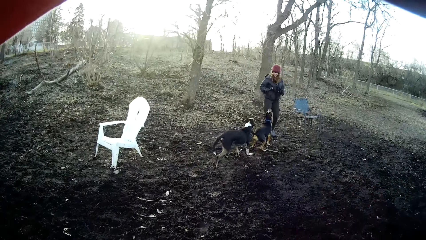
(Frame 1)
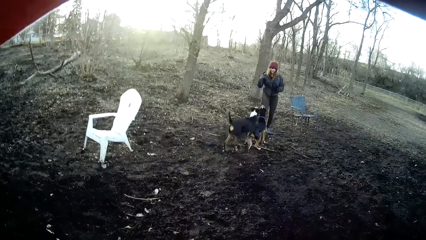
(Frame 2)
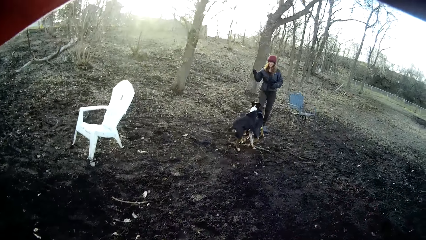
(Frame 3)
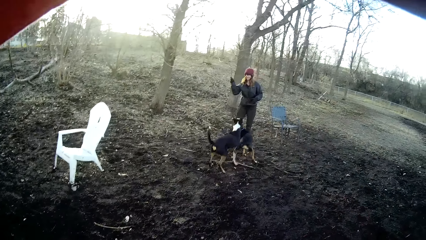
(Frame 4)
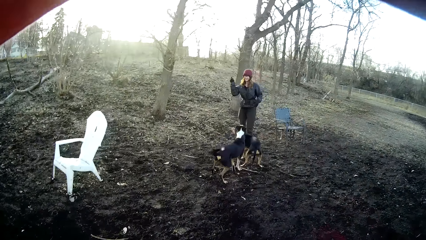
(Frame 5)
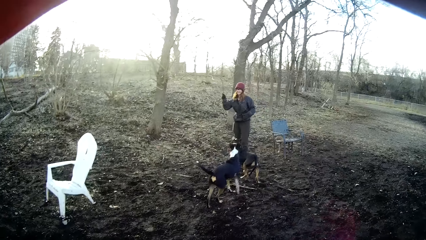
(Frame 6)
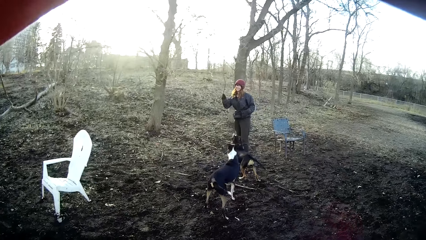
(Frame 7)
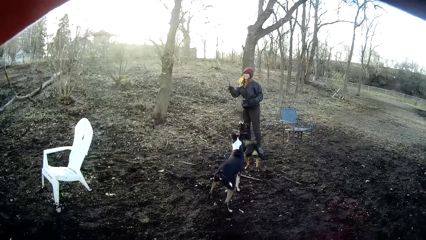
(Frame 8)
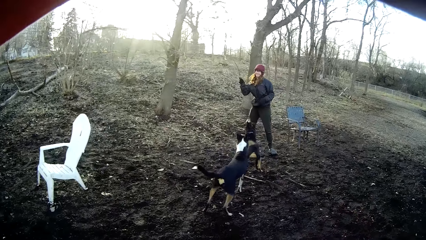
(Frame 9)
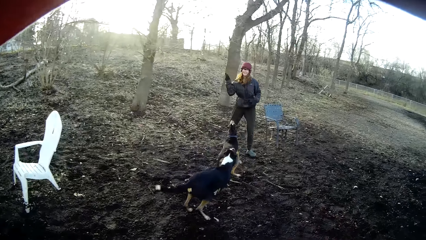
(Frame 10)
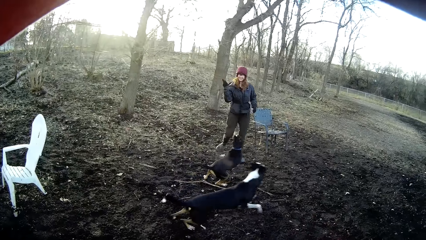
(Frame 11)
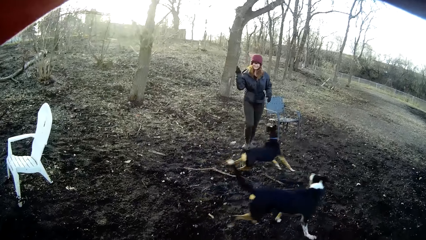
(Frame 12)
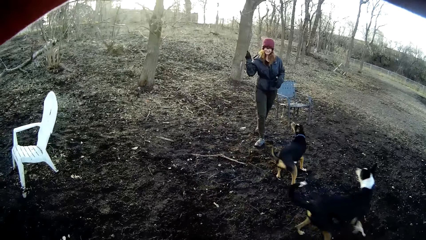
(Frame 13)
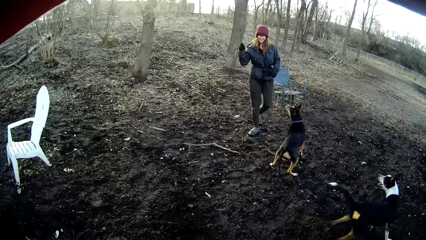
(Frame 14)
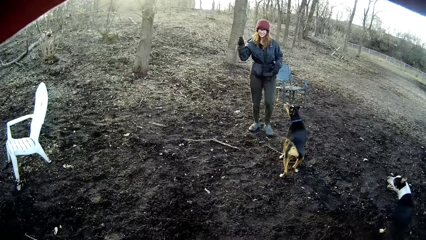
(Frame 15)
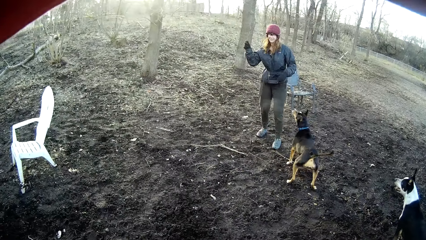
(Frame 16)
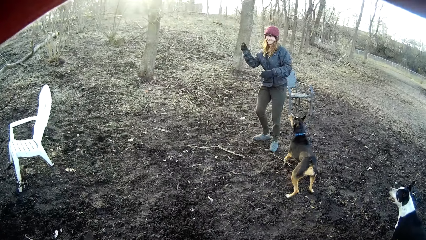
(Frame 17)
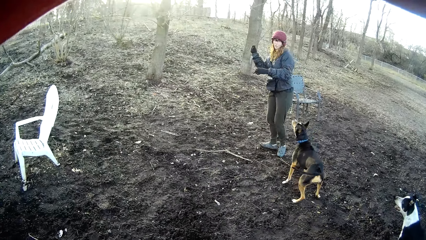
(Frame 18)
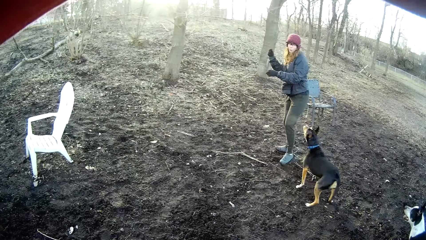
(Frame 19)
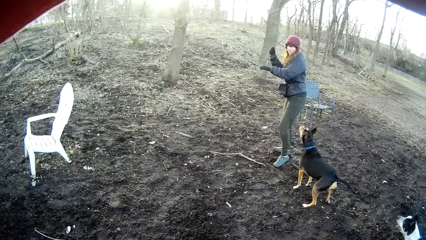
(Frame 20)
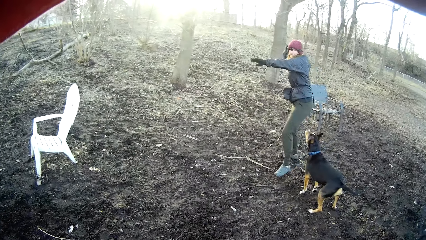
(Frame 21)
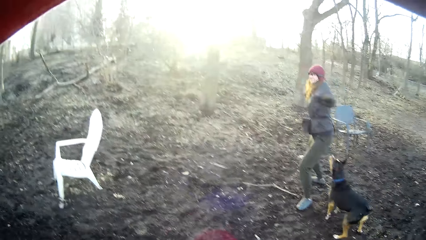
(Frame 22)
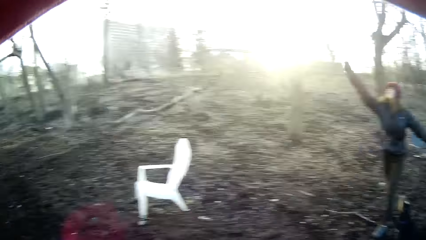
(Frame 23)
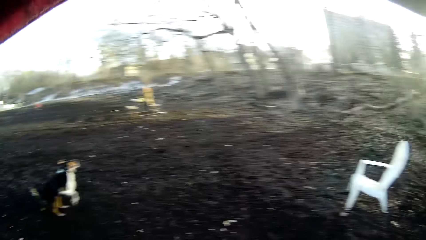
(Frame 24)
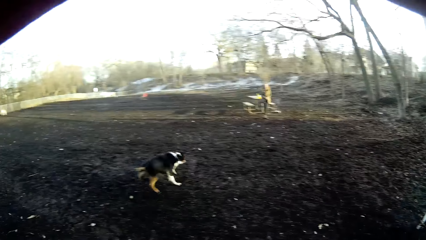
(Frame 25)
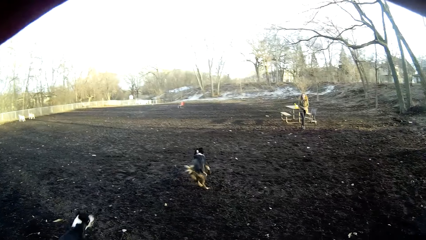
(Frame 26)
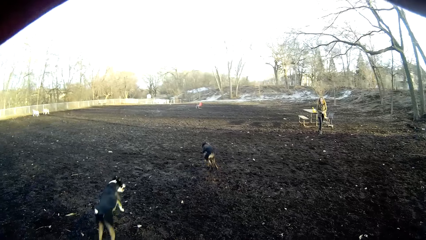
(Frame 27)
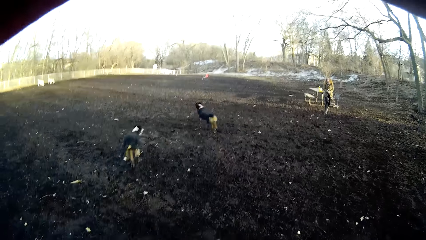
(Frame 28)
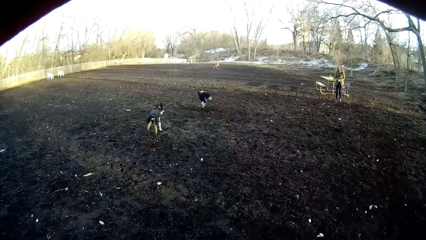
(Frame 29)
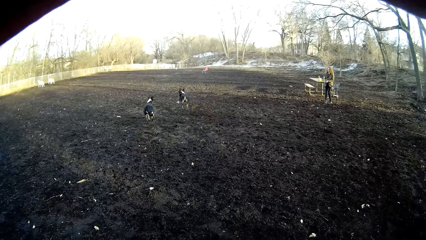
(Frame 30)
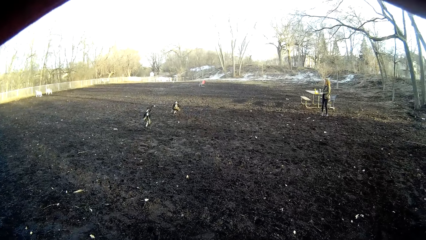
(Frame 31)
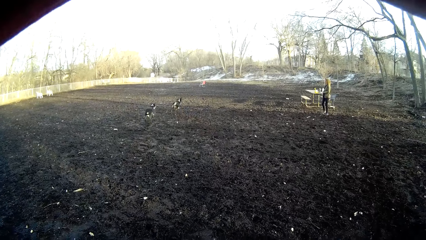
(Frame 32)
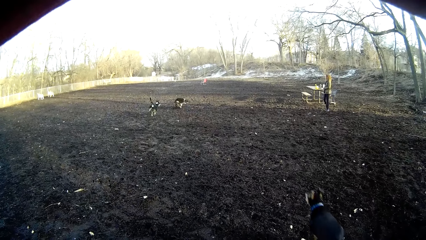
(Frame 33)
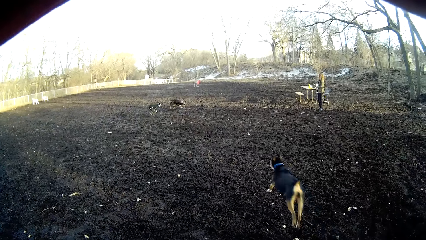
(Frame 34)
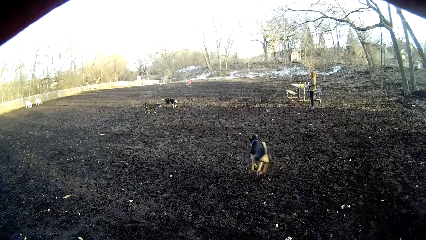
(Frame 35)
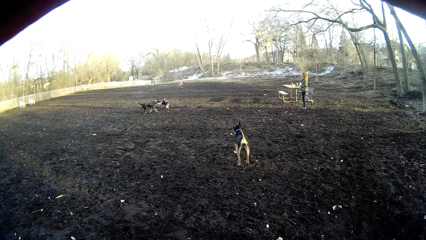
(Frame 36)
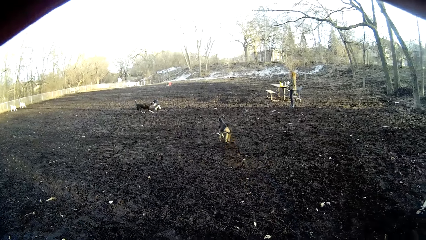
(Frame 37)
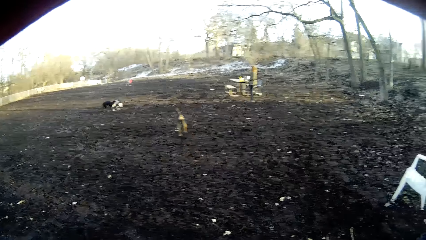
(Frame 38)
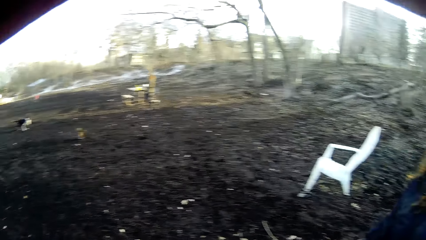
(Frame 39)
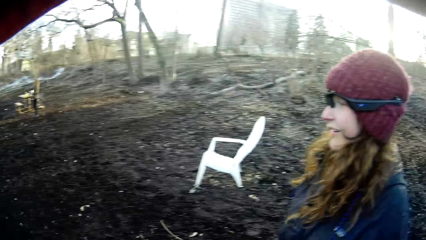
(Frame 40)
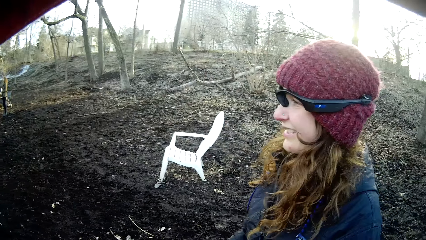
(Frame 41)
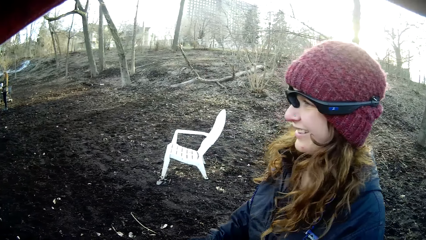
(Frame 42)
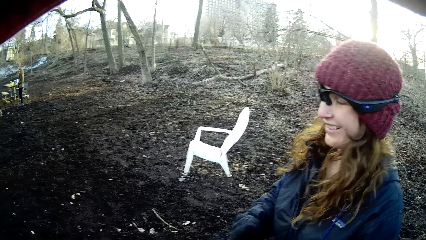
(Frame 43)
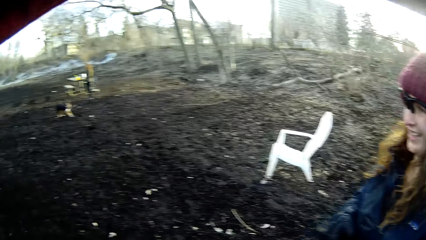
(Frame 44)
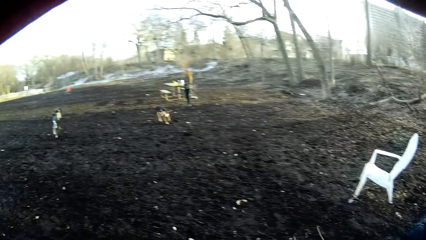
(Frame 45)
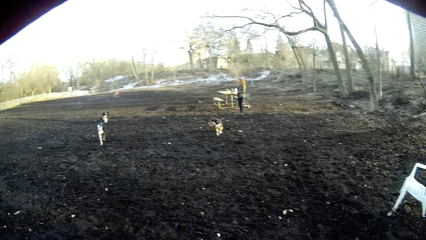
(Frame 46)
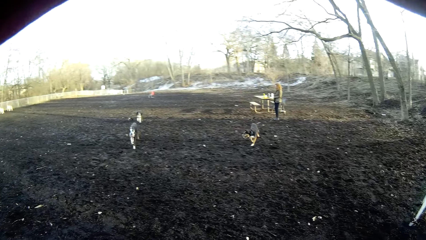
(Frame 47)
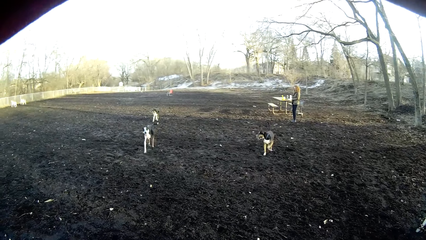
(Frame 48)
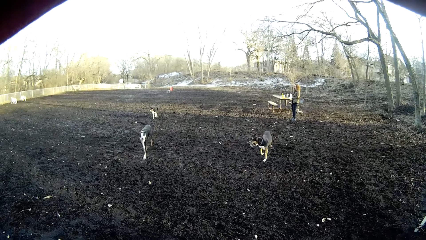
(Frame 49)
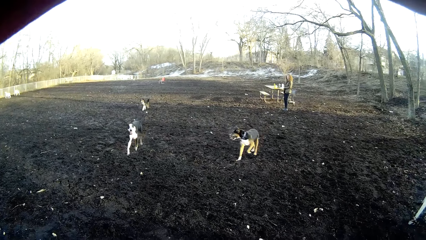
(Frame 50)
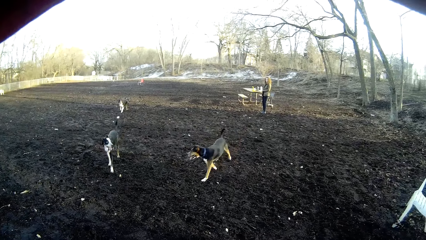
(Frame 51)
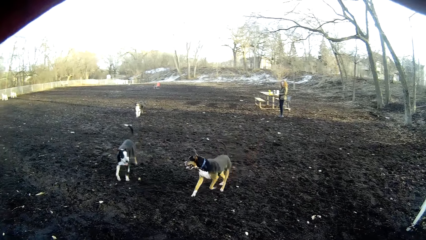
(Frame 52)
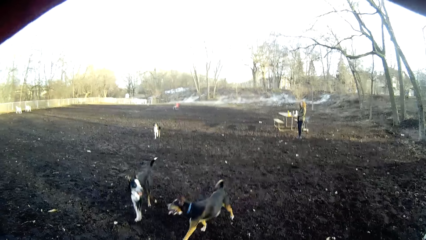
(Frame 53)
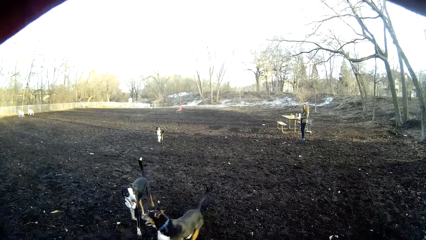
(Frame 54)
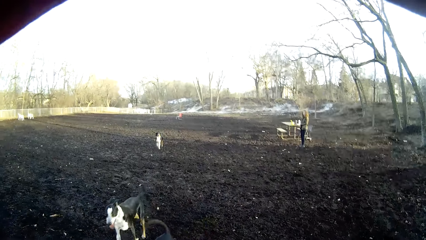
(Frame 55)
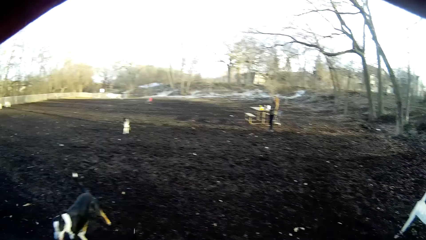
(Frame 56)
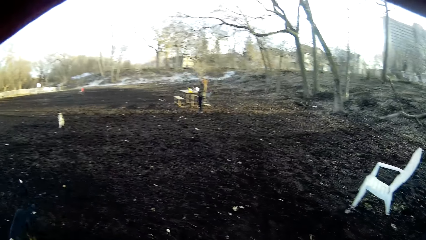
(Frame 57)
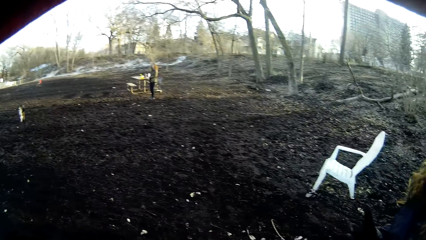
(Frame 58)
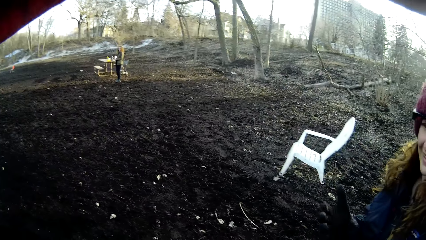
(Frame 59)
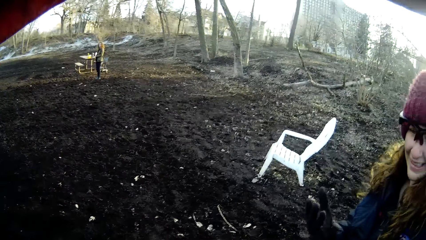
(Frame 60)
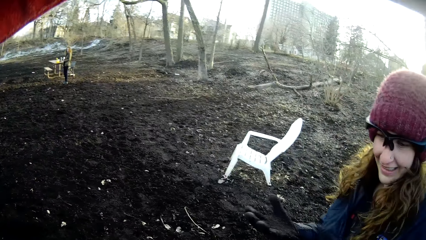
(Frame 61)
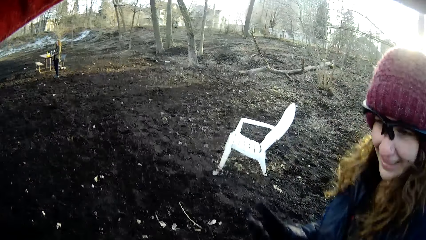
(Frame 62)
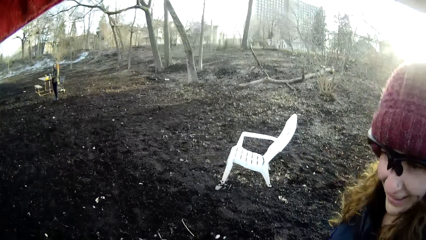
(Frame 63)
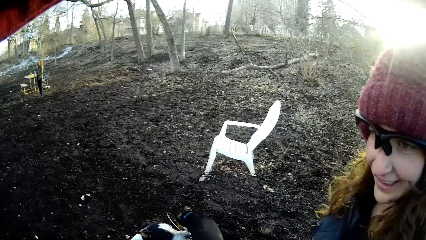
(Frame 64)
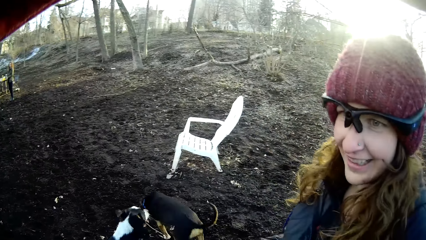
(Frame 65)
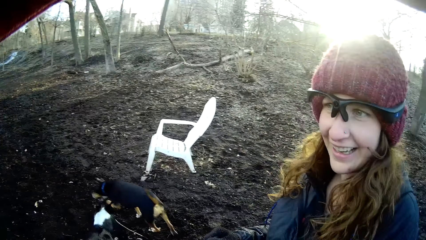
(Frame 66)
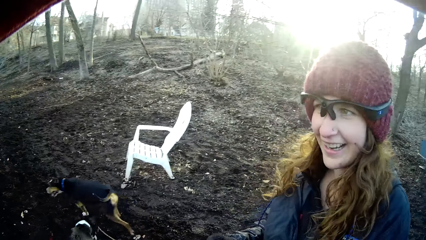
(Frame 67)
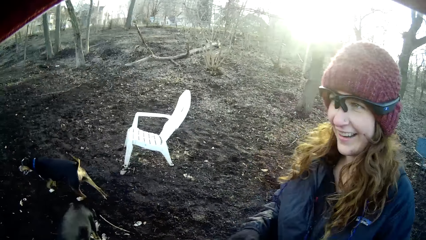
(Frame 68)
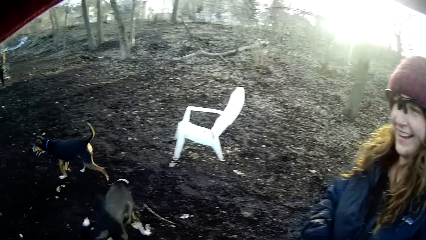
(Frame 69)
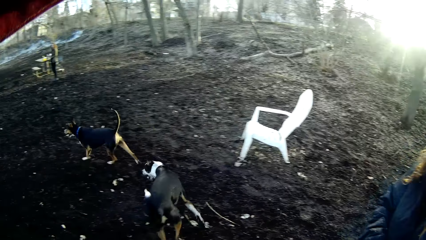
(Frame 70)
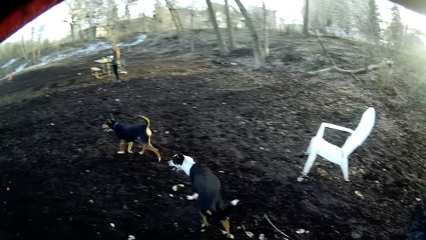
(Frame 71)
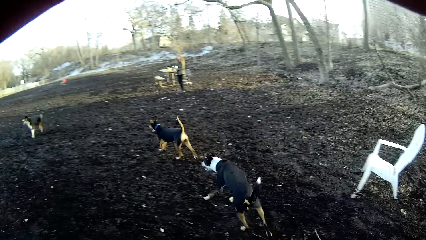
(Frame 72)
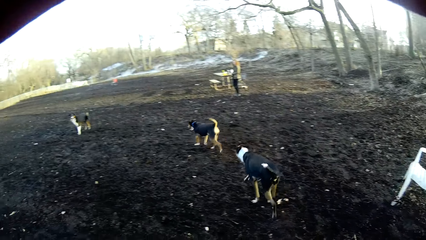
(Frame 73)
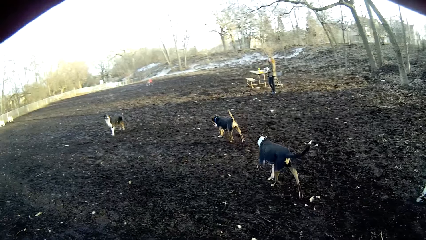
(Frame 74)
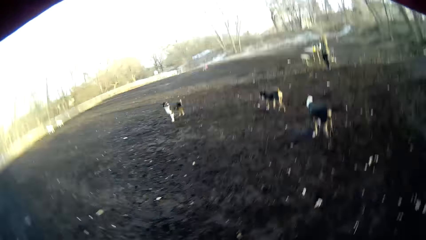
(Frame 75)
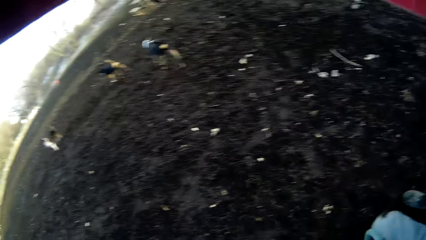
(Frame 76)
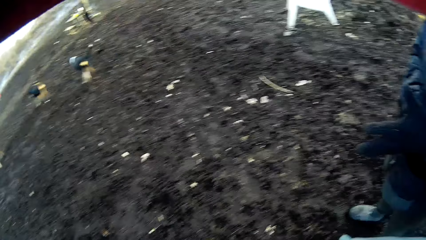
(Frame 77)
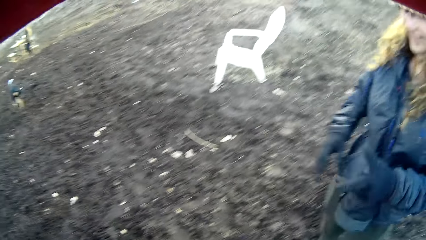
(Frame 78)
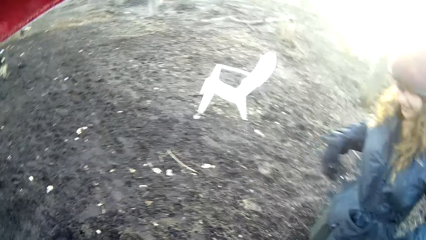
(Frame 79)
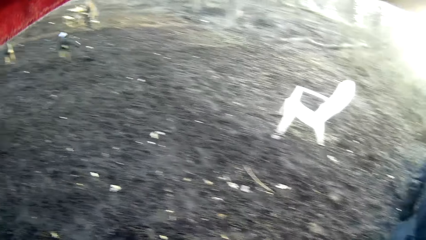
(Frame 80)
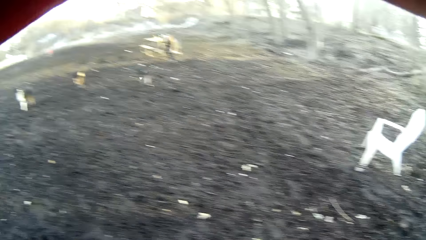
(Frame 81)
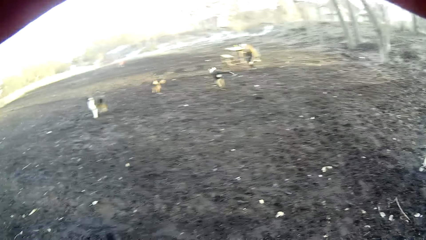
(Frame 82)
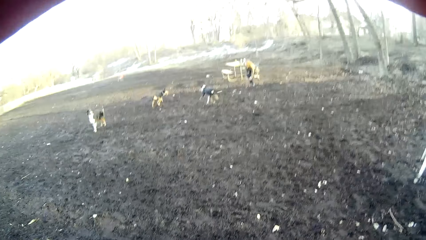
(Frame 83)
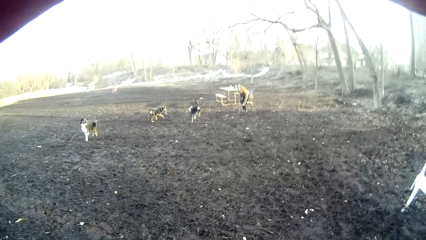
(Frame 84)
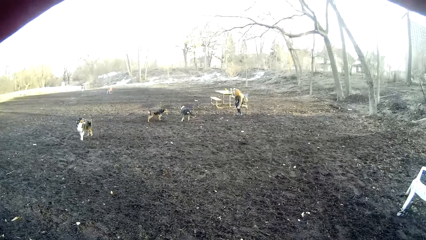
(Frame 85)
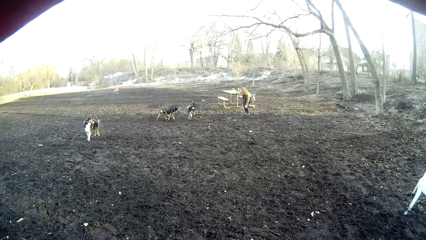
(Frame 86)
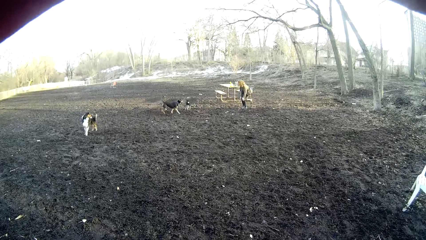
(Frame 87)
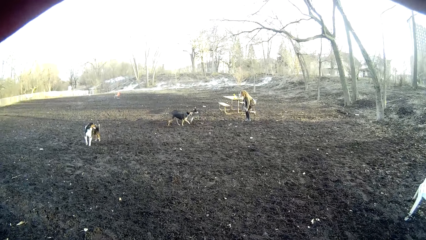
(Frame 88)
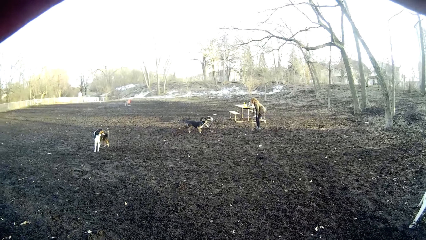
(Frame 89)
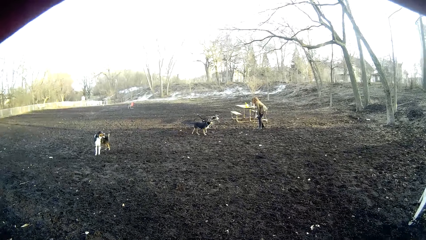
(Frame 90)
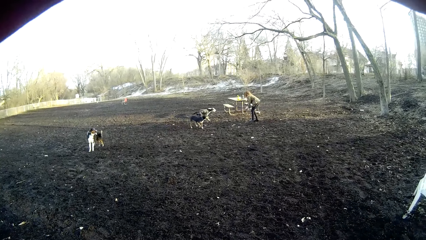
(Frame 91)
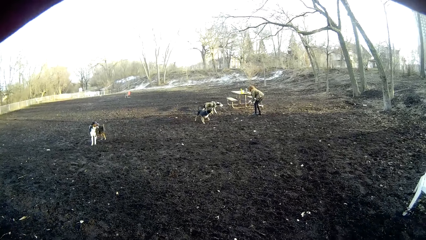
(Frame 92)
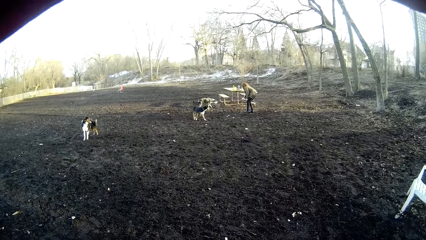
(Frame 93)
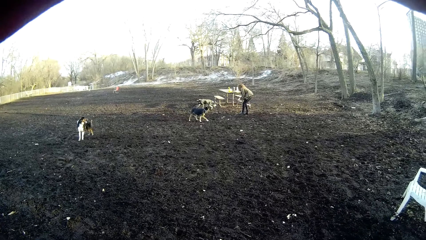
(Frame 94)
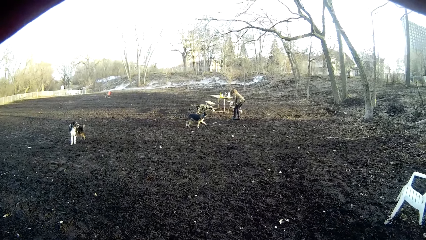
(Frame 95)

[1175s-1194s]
A woman holds a stick and throws the stick. The camera wearer looks around. They look at the woman. They stare at the dogs. They look at the woman. They stare at the dogs.
